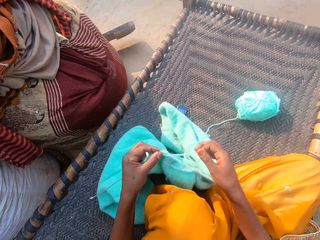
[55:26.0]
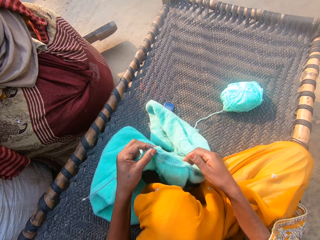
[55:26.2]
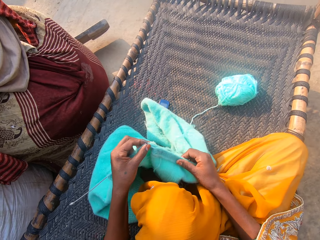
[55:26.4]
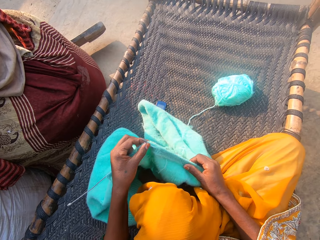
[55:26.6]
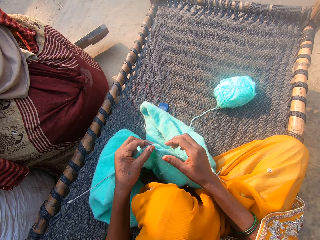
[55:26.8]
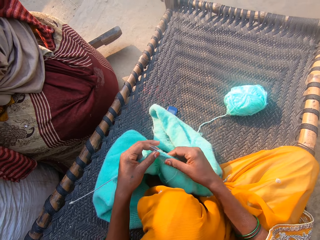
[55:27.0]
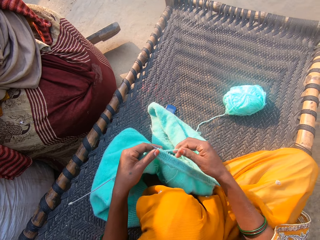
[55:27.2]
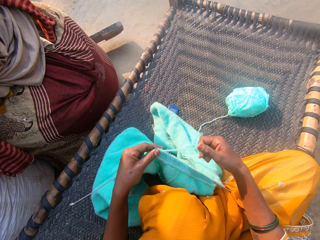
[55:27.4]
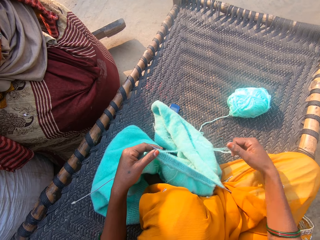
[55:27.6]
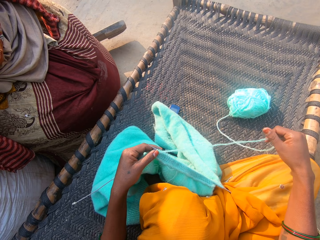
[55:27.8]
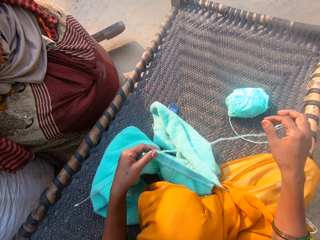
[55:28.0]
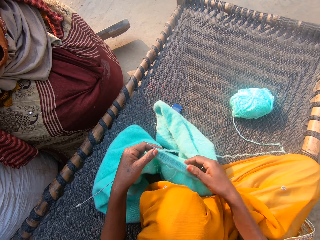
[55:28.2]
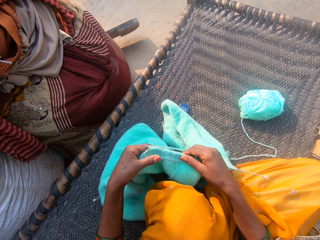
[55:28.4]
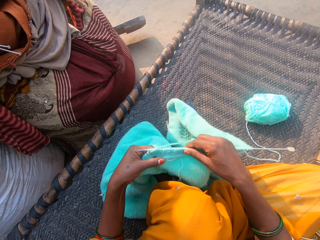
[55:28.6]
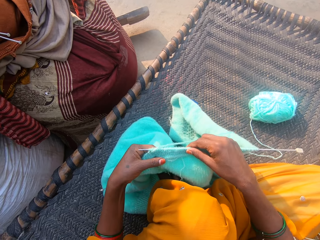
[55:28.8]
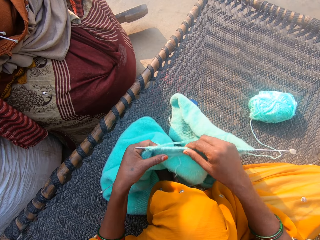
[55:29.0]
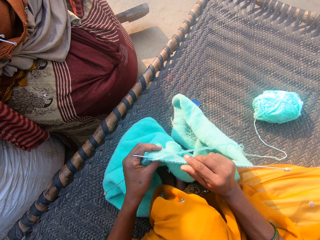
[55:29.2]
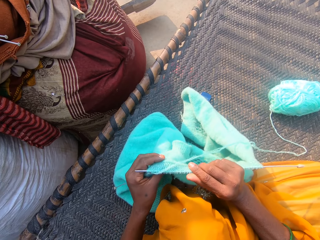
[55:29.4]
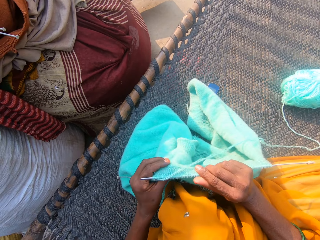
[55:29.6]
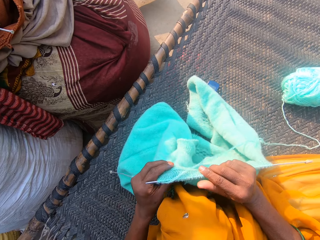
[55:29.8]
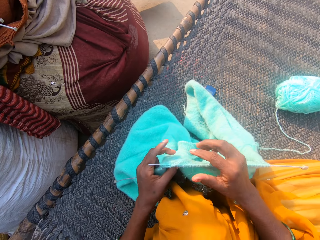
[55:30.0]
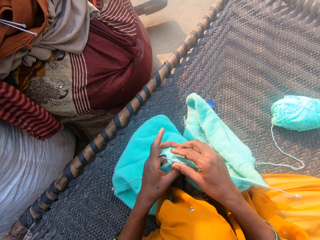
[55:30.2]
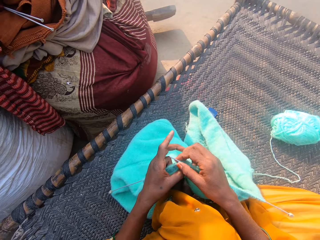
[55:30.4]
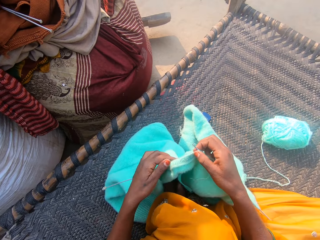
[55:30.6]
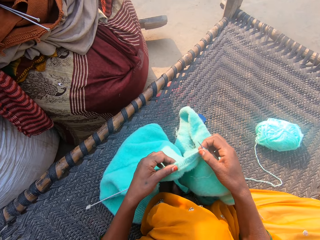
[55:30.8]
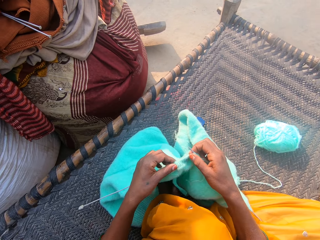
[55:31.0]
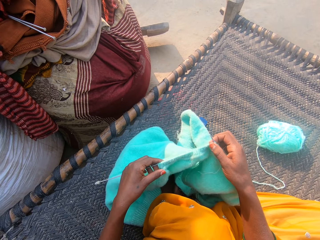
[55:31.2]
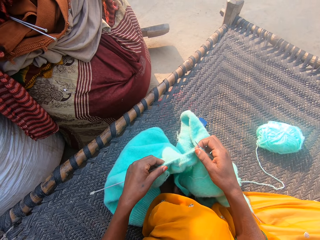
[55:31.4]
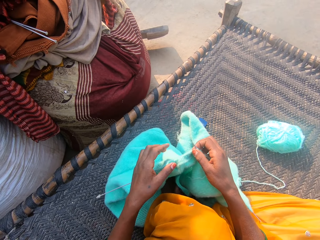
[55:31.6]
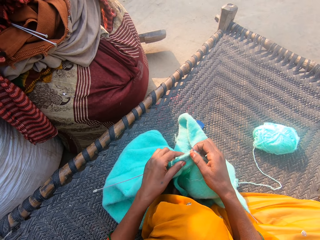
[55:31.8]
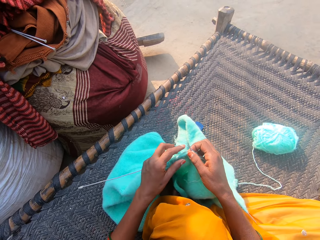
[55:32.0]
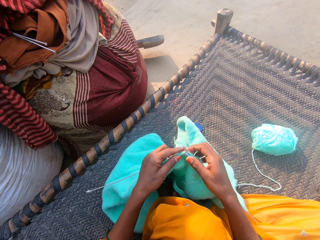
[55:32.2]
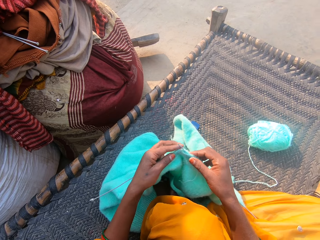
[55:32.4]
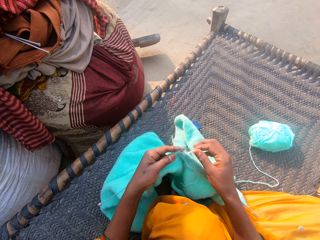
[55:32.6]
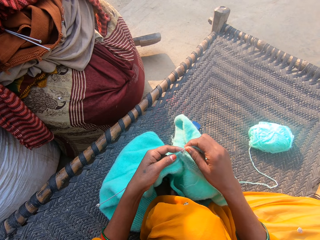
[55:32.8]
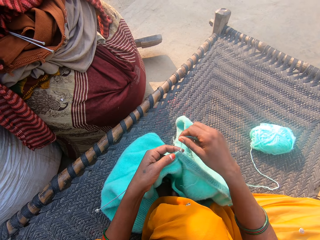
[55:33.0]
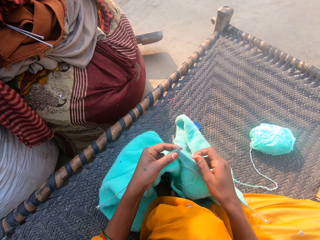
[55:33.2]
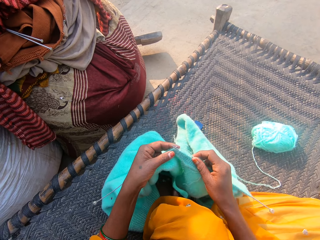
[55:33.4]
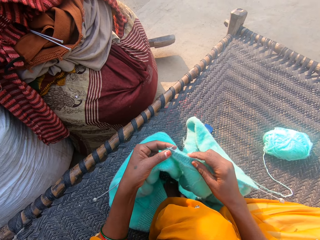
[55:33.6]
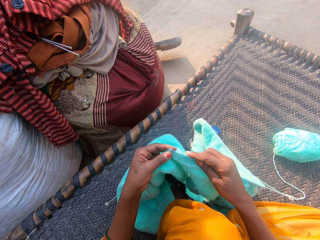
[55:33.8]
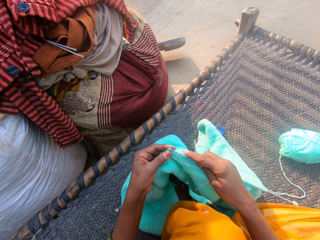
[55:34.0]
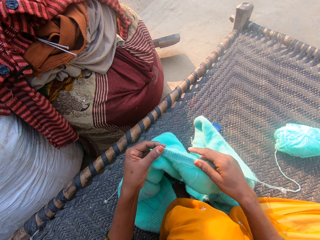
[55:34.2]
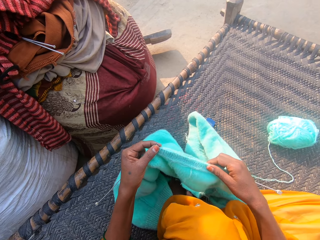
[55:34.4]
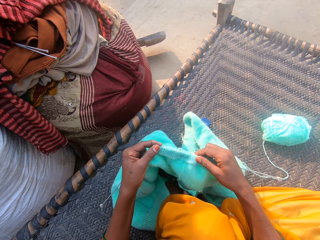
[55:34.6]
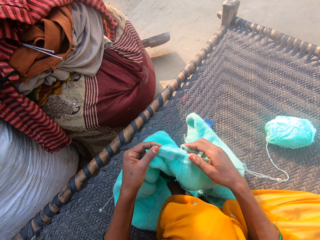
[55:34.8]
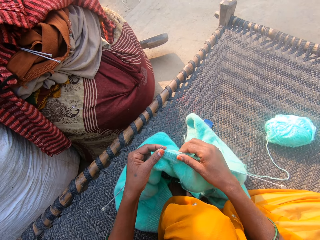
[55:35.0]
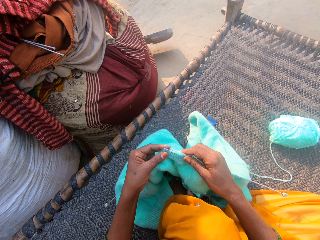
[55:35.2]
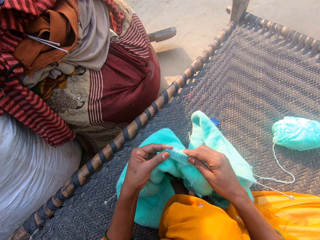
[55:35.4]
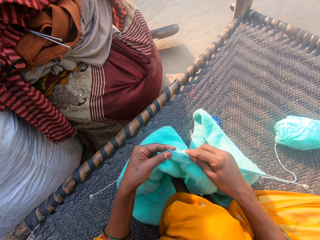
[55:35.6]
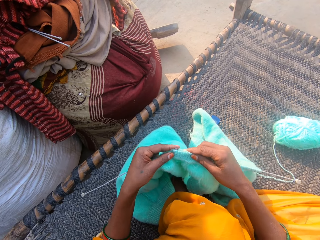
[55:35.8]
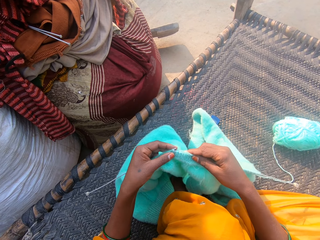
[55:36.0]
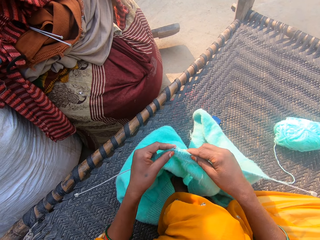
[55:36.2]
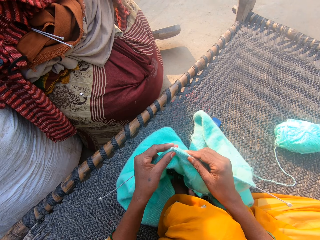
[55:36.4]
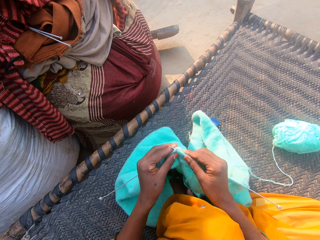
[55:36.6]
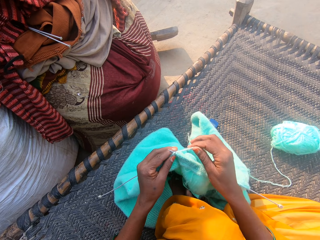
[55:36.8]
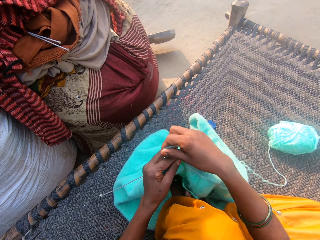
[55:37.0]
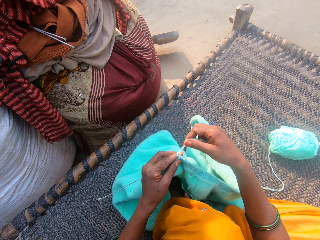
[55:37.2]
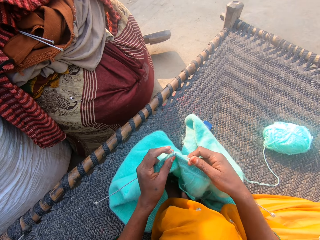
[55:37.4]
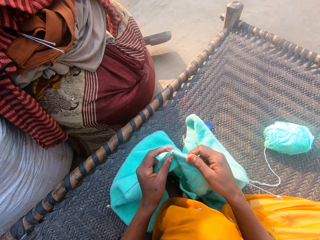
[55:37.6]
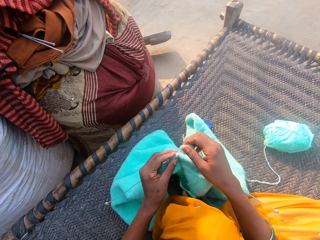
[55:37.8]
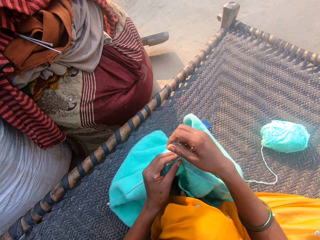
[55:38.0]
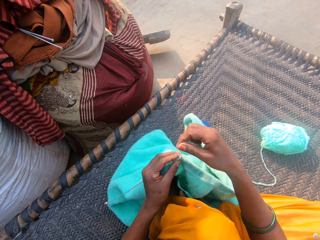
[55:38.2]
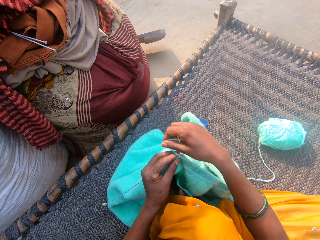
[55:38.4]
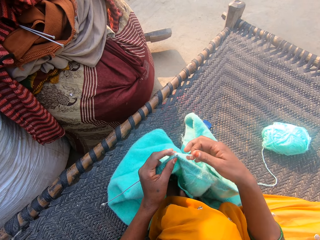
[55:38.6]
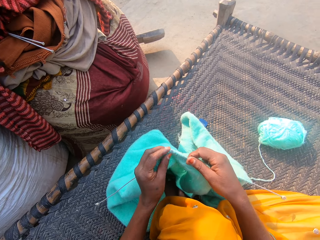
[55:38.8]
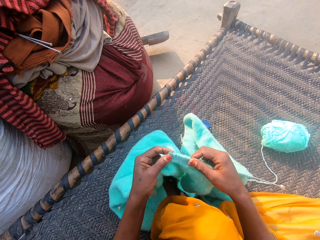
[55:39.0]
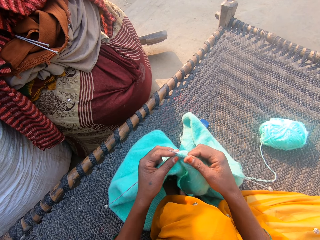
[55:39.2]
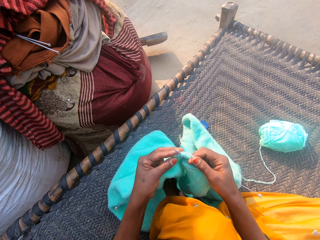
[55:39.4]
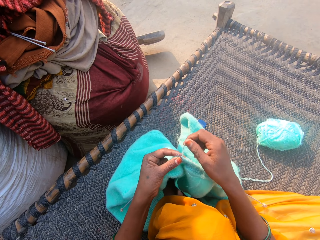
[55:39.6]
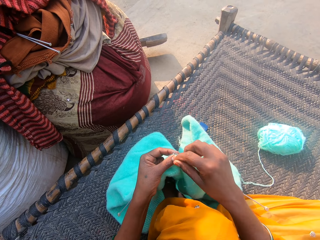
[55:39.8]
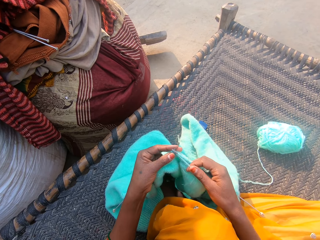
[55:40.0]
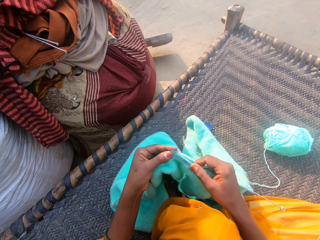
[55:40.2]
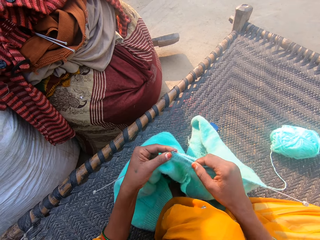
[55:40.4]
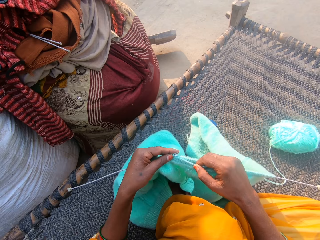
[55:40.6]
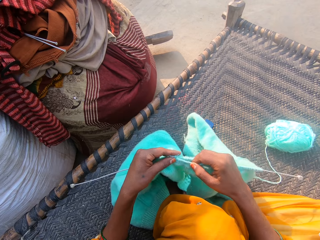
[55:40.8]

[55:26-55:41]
The camera wearer adjusts the cloth on the needle with her right hand. She adjusts the wool with her right hand. She pulls the thread. She inspects the cloth. She adjusts the cloth on the needle with her left hand. She knits the cloth with the needles and the wool. She adjusts the cloth on the needle with her right hand. She knits the cloth with the needles and the wool.

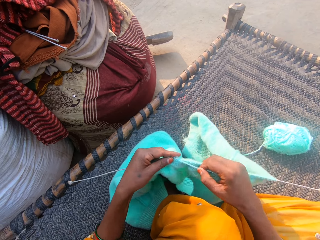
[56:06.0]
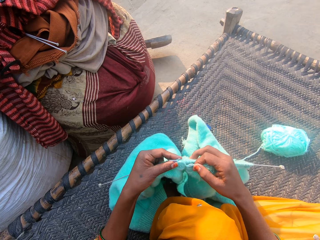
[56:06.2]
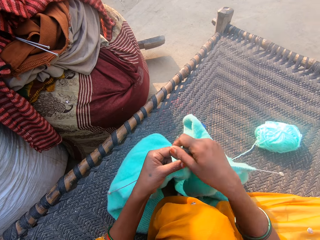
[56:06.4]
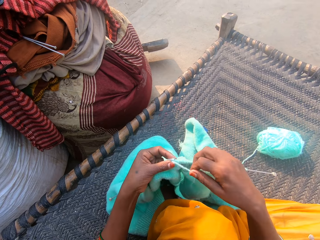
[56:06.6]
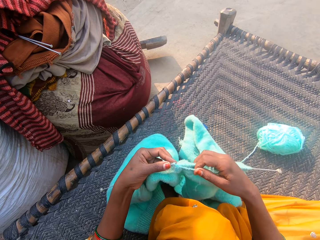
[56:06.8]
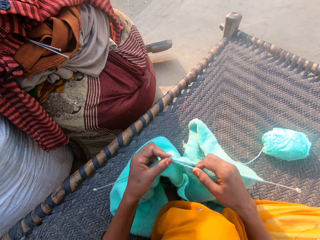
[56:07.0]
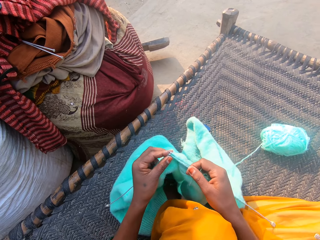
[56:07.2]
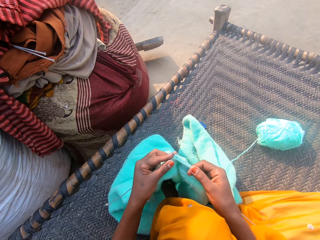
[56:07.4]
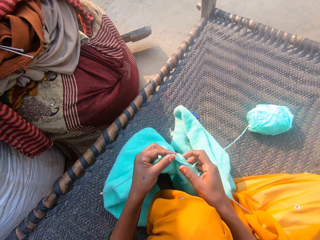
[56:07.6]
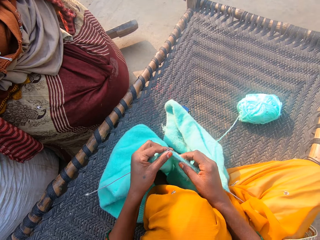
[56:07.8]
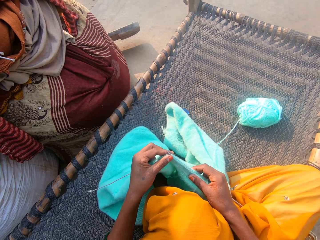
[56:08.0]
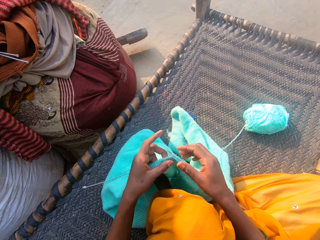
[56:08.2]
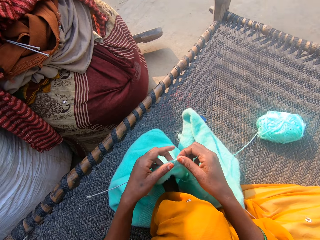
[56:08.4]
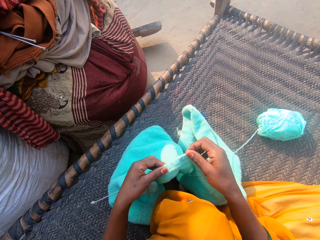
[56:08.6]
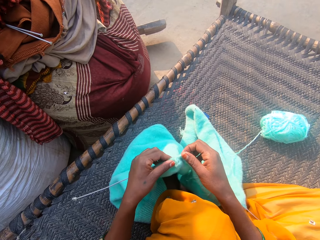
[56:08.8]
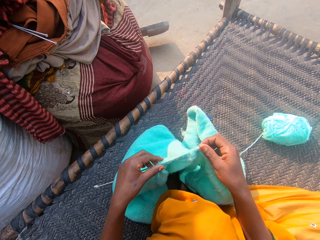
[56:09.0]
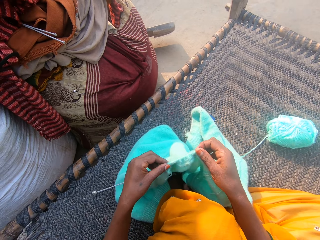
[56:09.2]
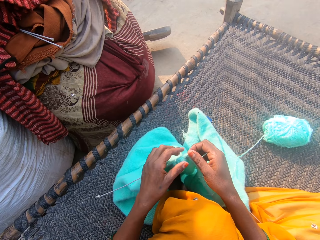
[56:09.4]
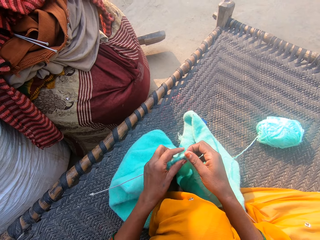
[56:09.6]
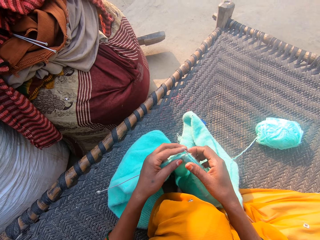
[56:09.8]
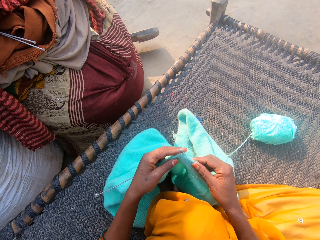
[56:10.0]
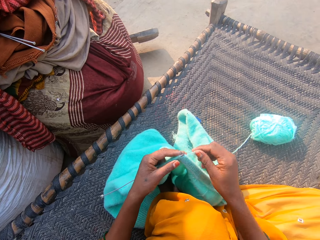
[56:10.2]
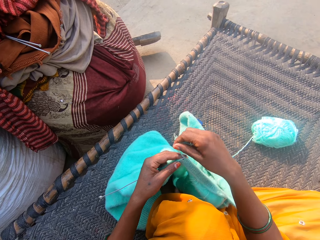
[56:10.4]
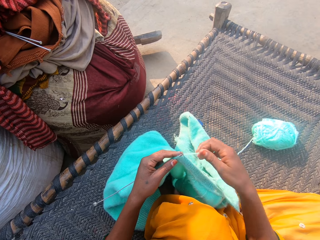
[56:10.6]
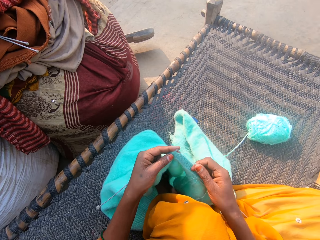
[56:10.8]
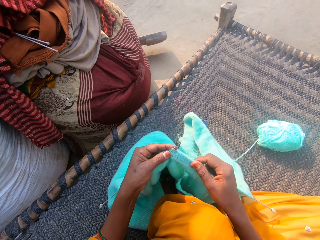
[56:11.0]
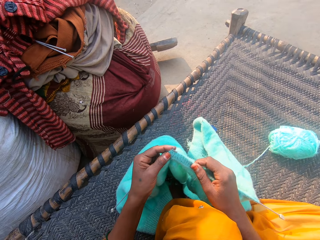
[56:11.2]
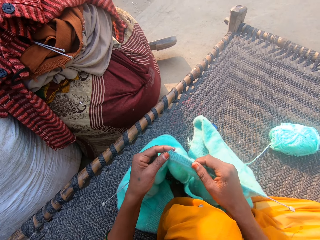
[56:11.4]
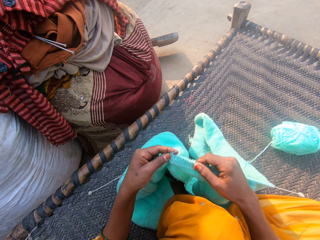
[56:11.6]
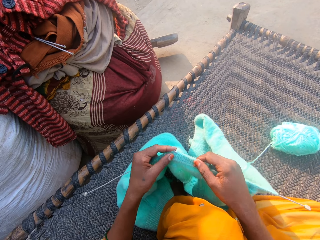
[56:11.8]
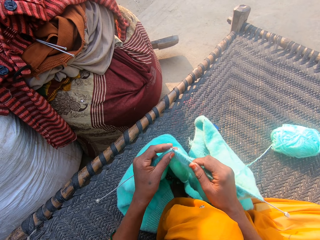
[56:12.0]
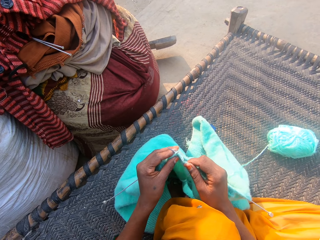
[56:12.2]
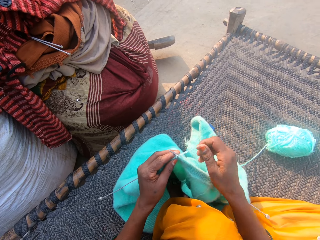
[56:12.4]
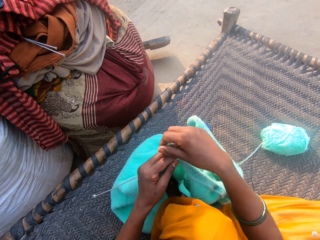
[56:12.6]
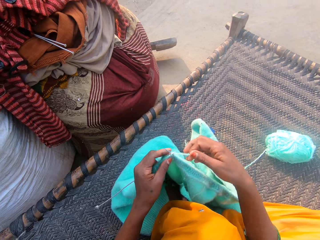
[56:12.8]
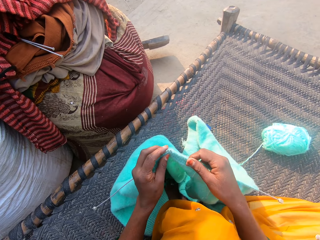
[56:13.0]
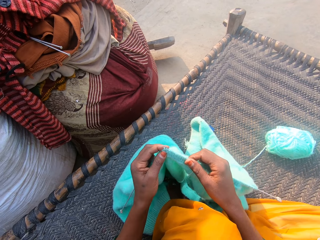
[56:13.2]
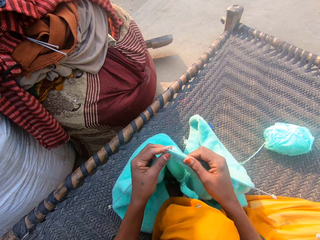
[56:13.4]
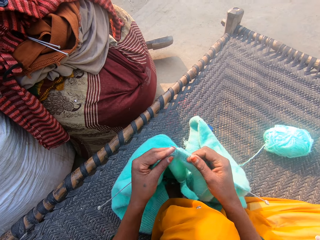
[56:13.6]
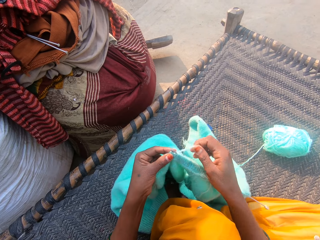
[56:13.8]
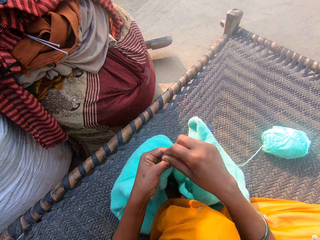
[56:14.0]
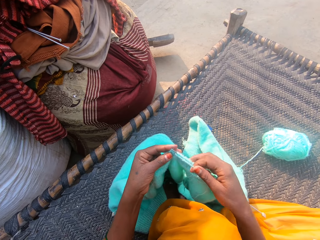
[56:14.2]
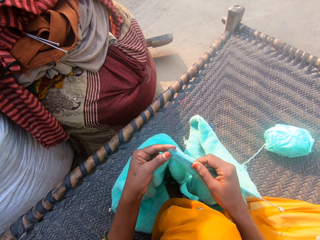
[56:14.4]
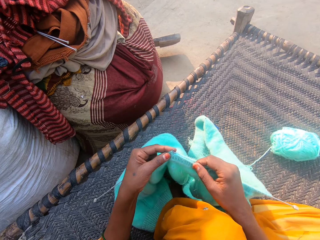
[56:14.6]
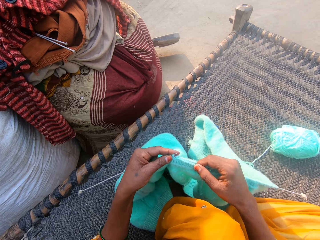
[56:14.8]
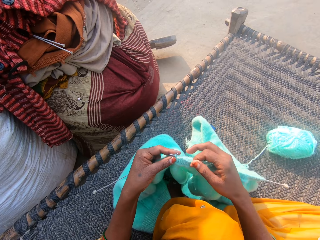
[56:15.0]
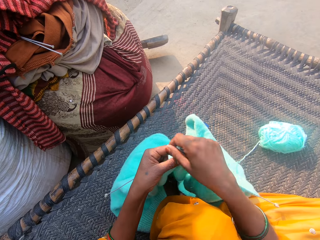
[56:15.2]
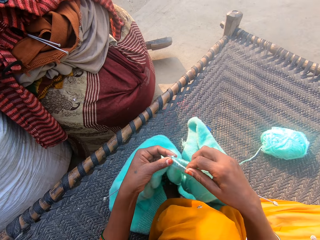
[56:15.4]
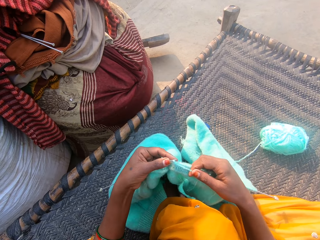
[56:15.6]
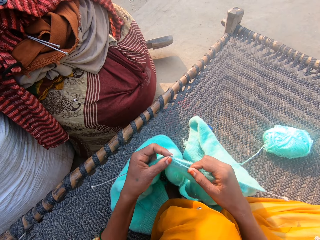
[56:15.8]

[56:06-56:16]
The camera wearer adjusts the cloth on the needle with her right hand. She adjusts the cloth on the needle with her left hand. She knits the cloth with the needles and the wool.
